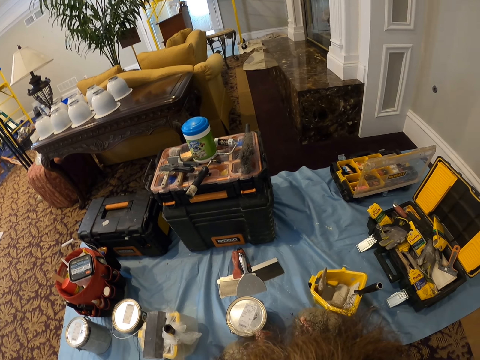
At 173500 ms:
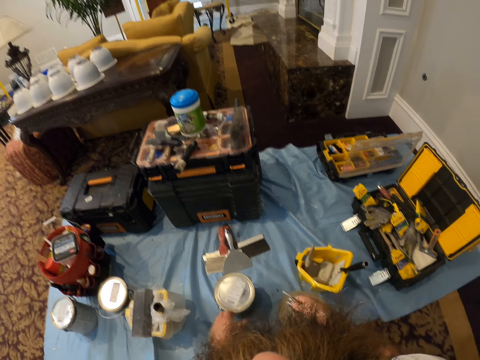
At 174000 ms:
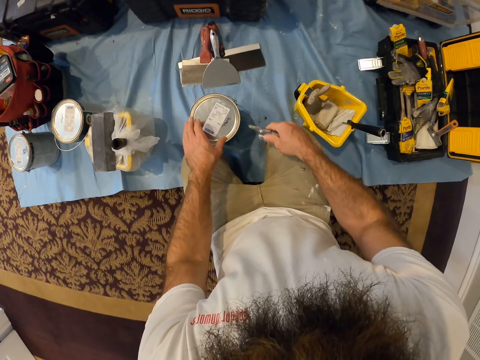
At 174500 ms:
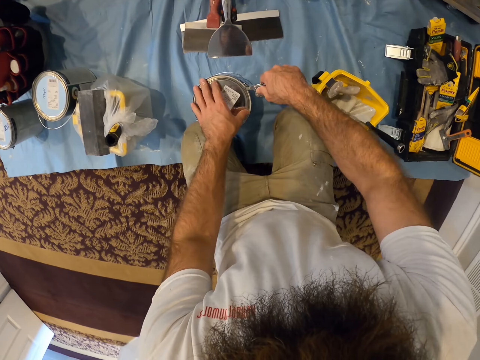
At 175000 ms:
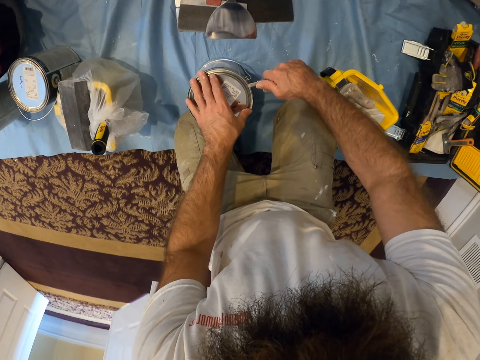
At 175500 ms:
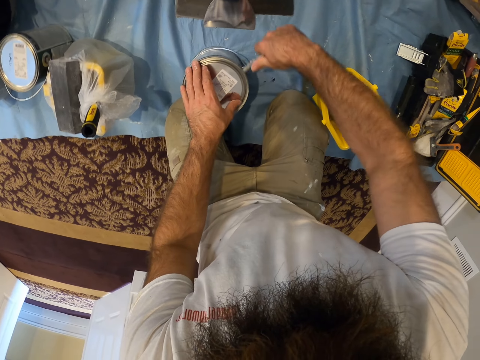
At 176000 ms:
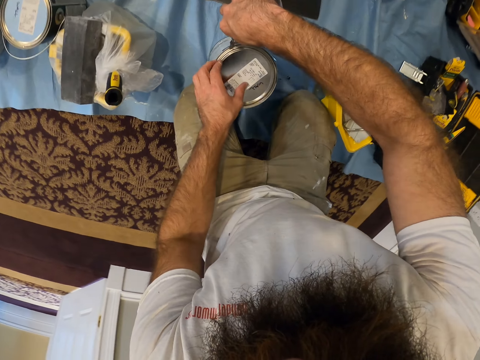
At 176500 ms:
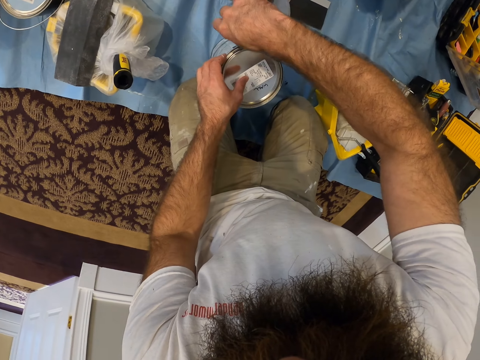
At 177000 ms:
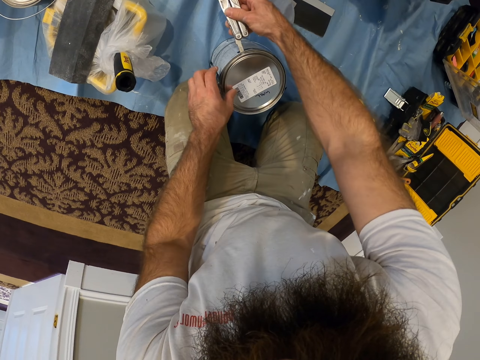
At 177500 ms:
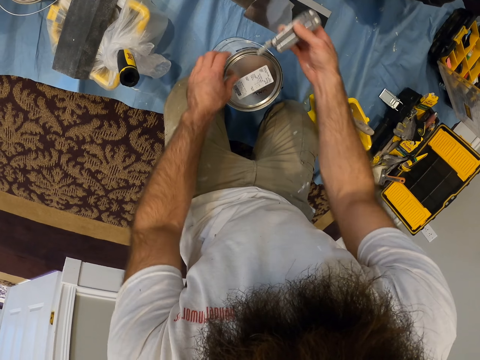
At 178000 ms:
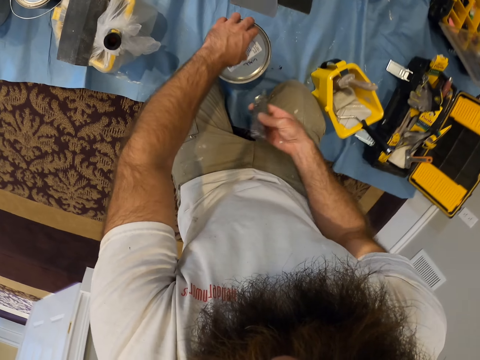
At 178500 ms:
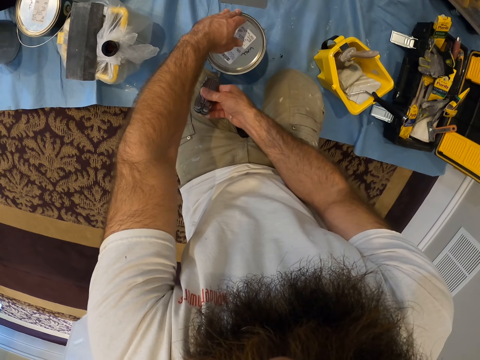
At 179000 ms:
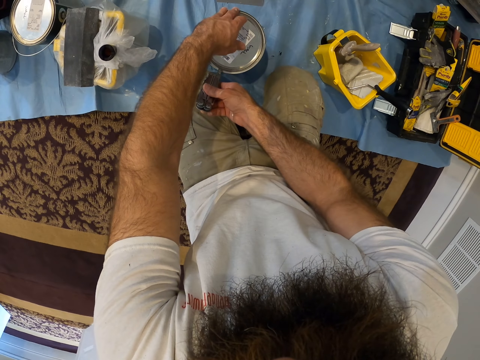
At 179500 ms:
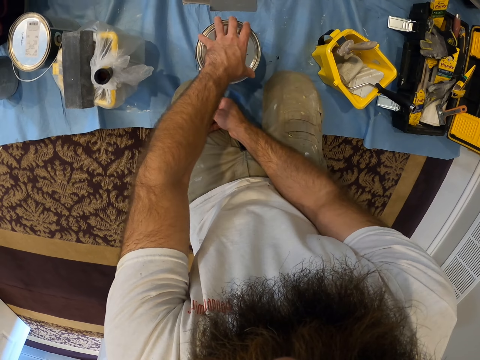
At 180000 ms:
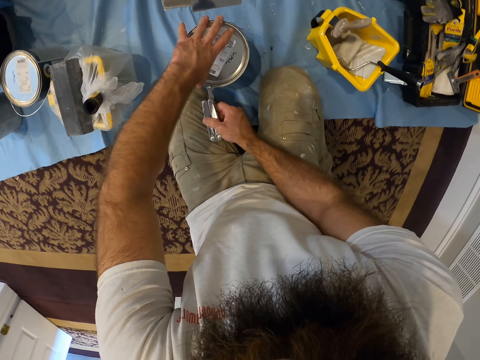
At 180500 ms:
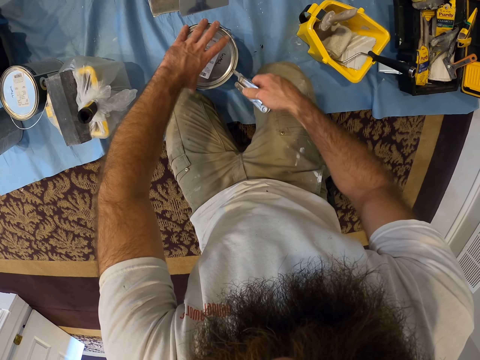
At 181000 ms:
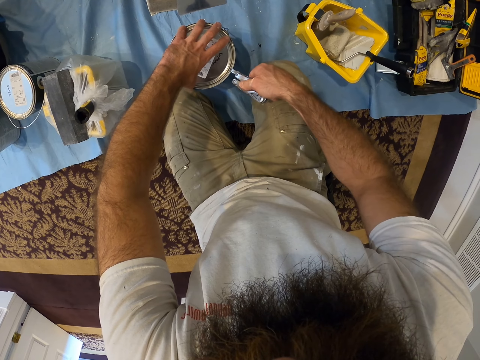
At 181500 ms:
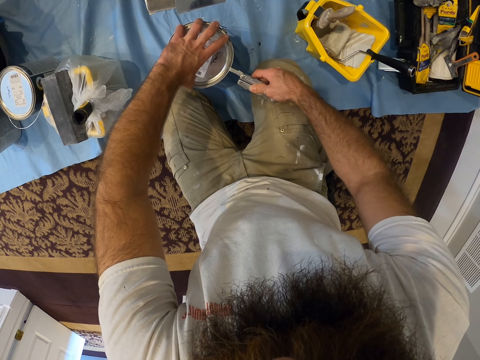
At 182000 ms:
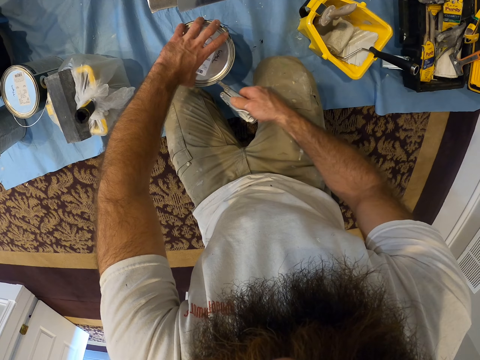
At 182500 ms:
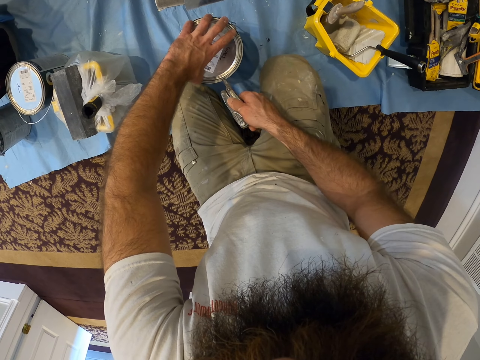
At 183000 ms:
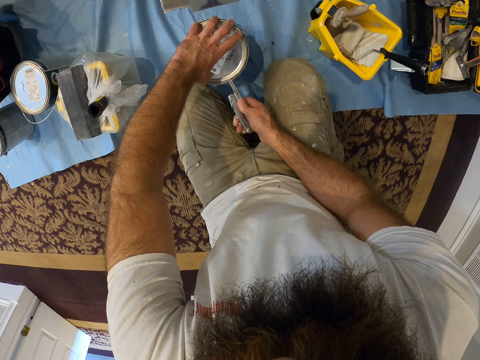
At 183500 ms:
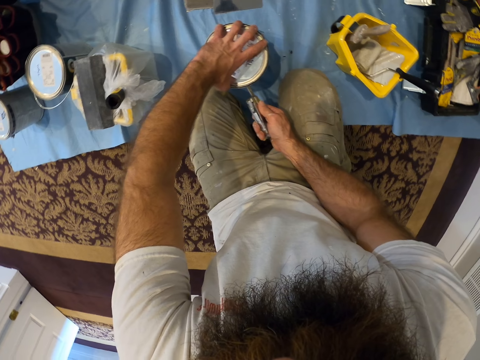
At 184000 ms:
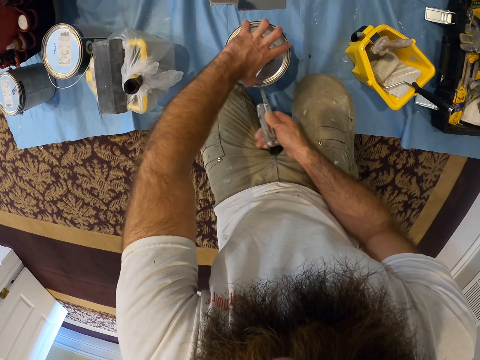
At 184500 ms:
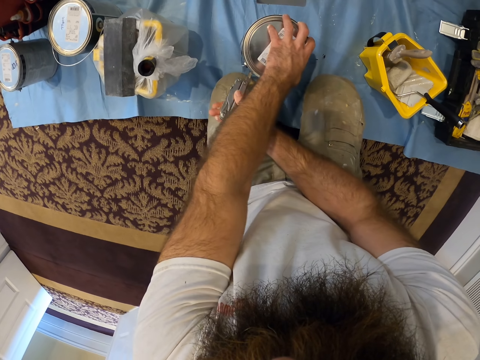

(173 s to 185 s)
The camera wearer opens the paint container with the multitool in his right hand.

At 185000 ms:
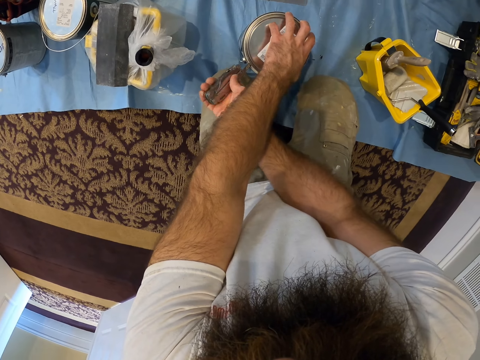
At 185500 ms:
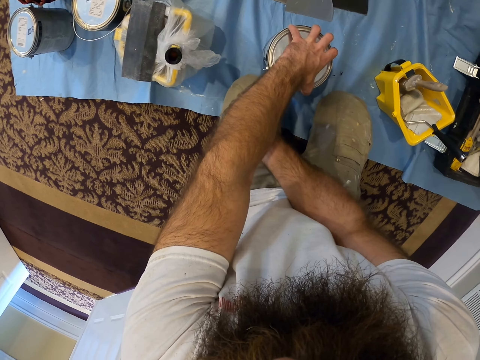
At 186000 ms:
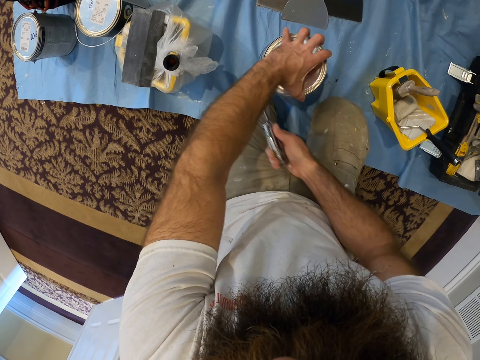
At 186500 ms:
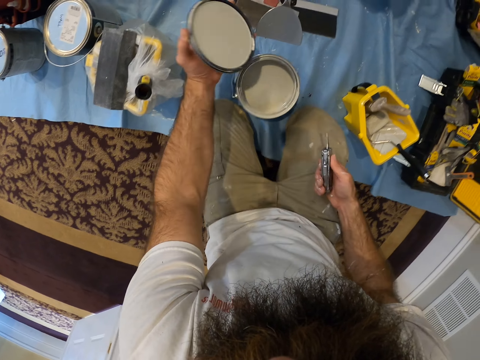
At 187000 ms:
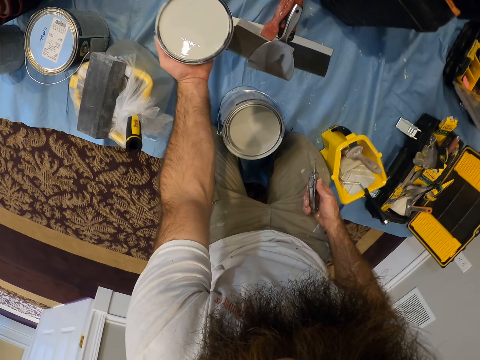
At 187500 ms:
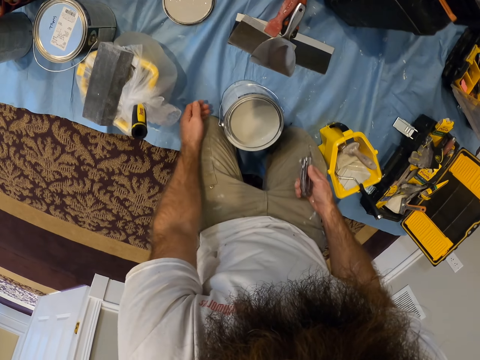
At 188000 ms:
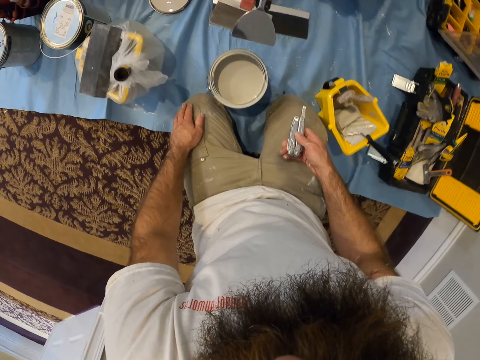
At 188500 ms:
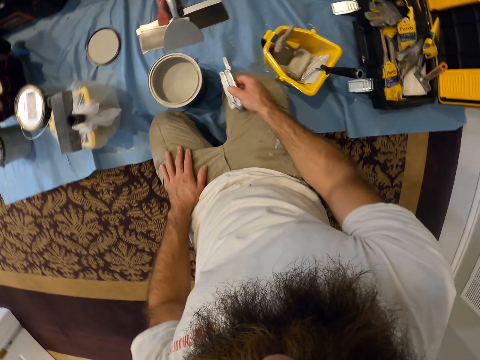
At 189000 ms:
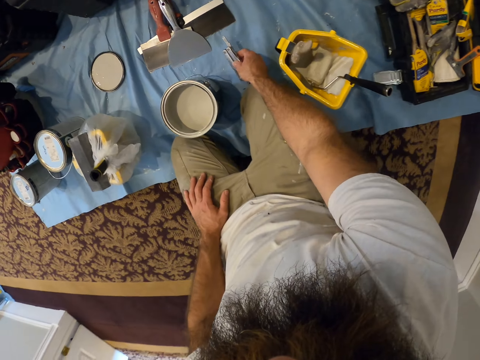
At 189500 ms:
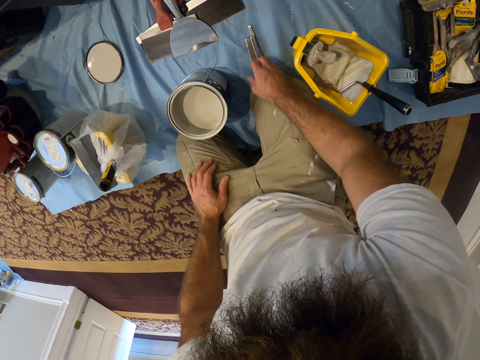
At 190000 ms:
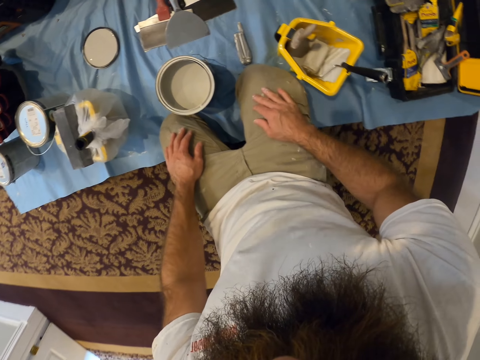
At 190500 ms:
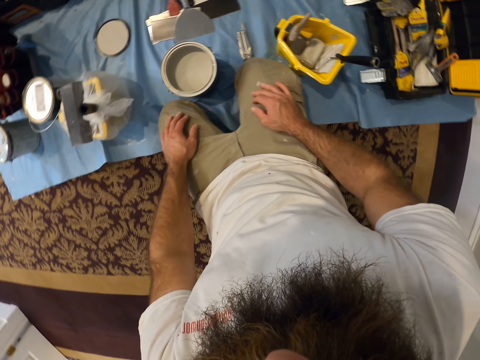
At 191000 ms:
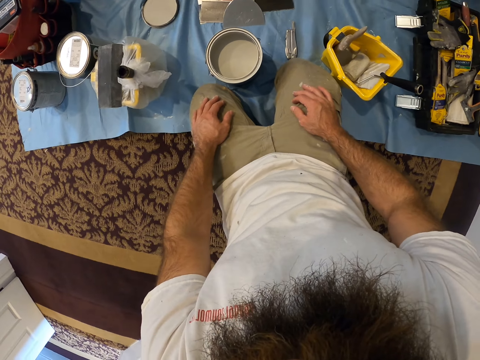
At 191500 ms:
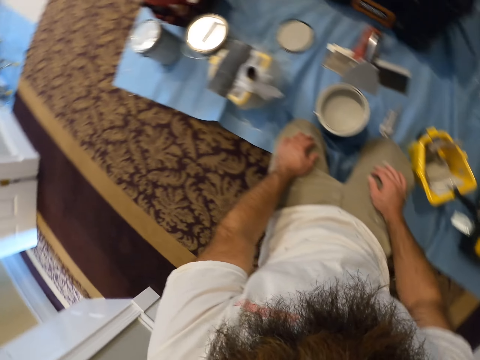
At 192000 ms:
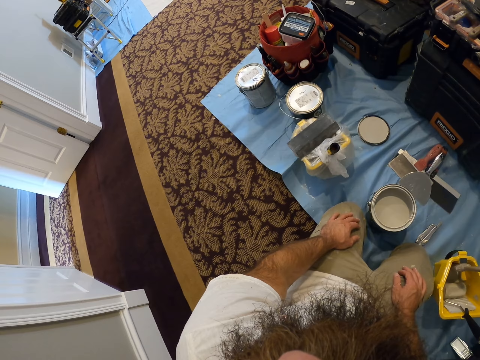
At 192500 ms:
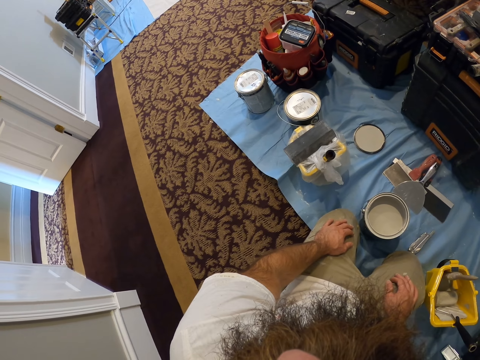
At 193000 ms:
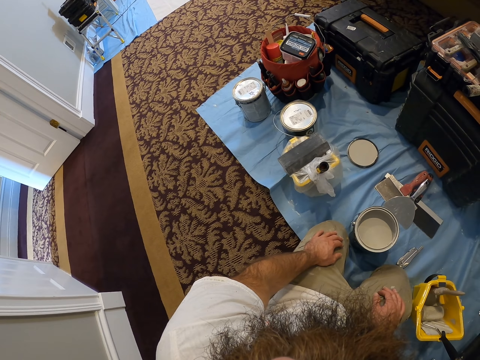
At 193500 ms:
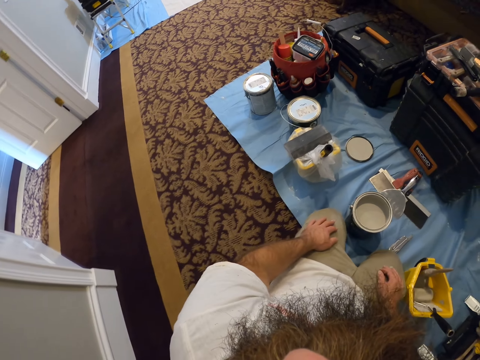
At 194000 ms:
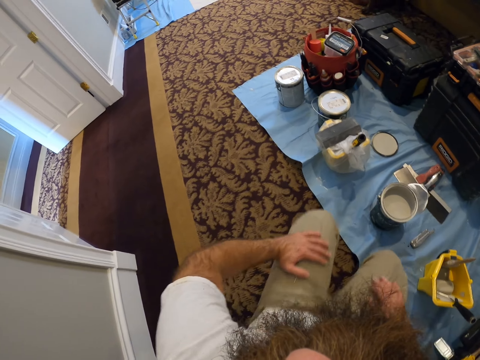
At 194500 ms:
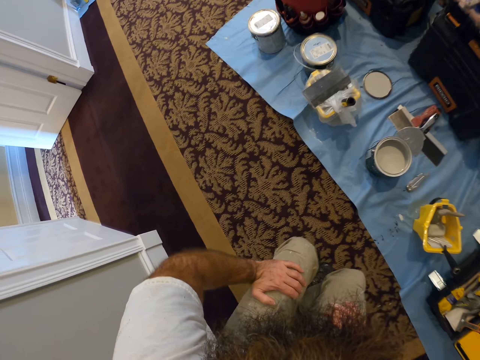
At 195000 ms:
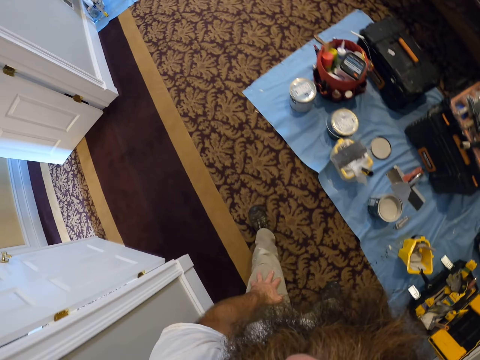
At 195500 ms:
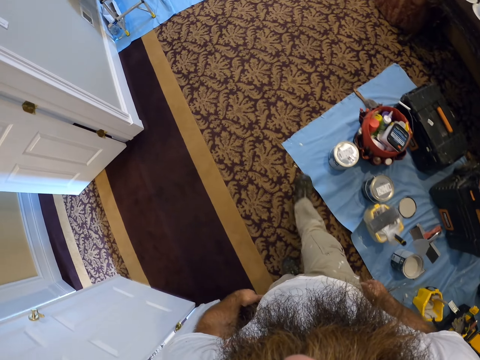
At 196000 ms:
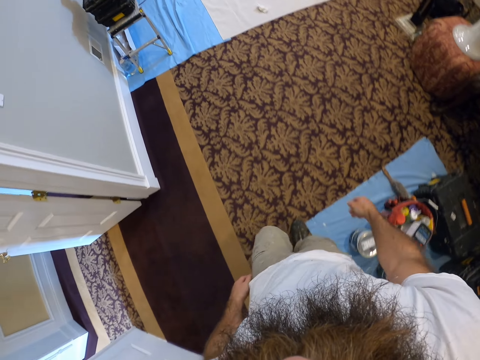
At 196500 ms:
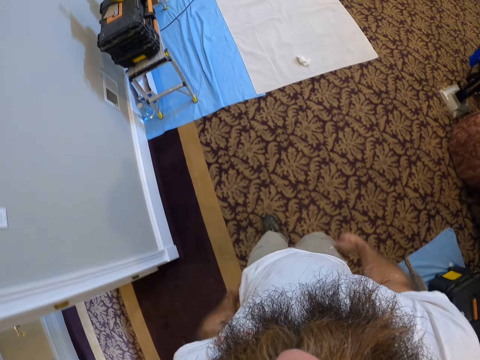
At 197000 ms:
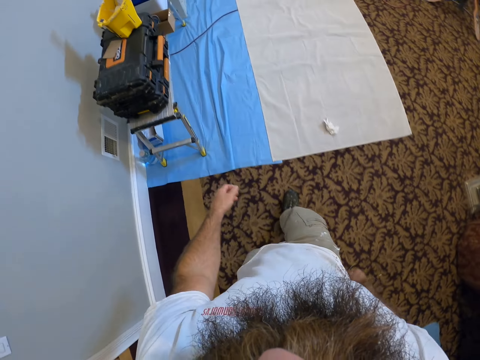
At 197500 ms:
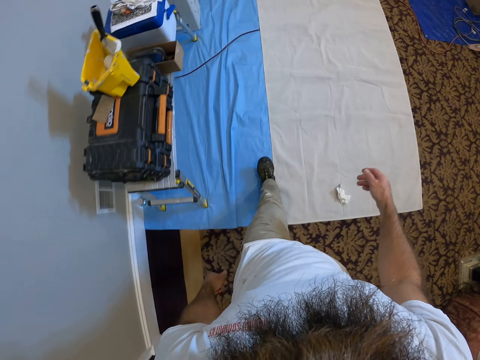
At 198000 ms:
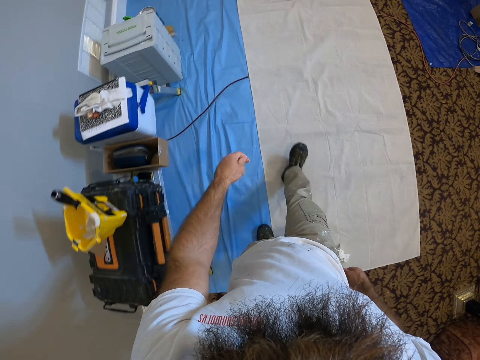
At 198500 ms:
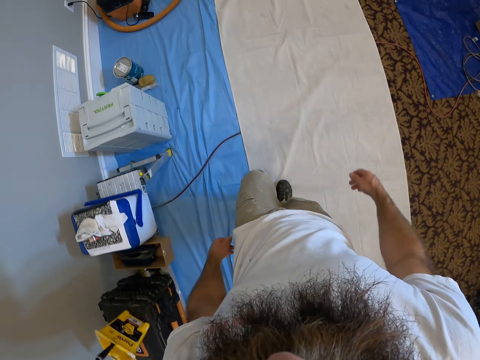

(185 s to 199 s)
The camera wearer takes the lid of the paint container with his left hand. He throws the lid of the paint container on the floor with his left hand. He drops the multitool on the floor with his right hand. He looks around. He stands on his feet. He walks in the apartment.
